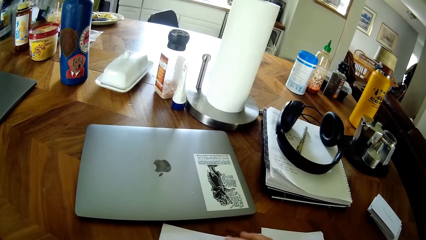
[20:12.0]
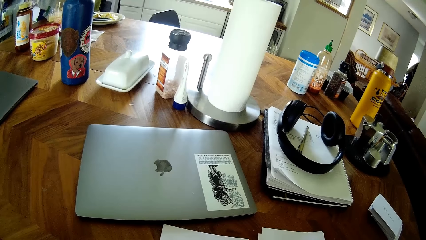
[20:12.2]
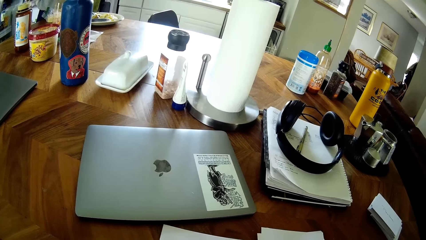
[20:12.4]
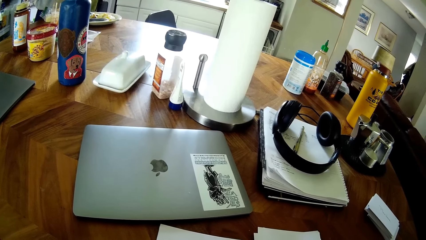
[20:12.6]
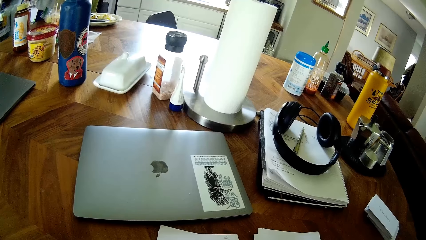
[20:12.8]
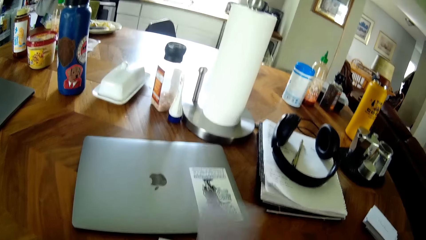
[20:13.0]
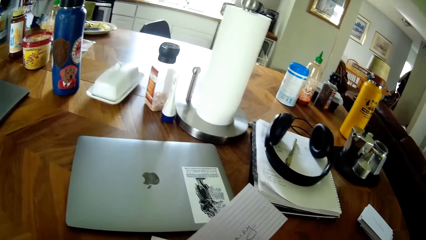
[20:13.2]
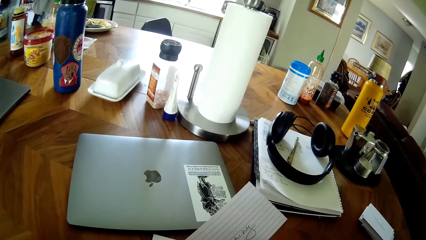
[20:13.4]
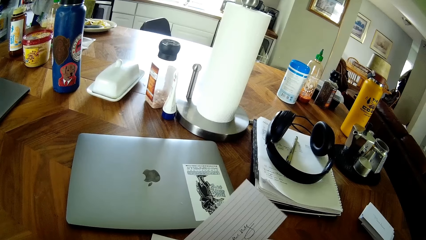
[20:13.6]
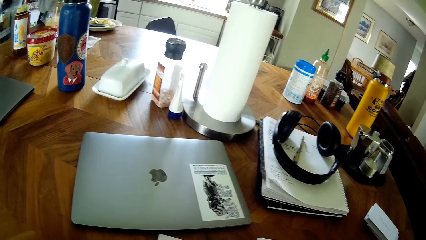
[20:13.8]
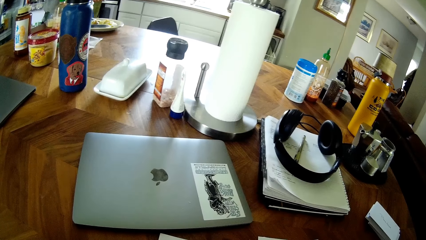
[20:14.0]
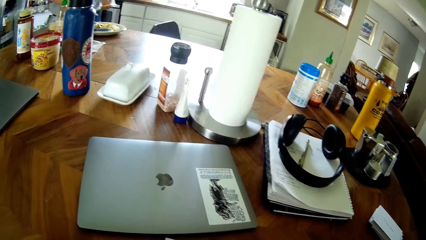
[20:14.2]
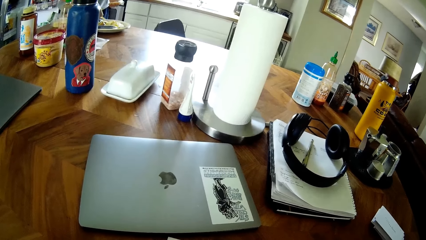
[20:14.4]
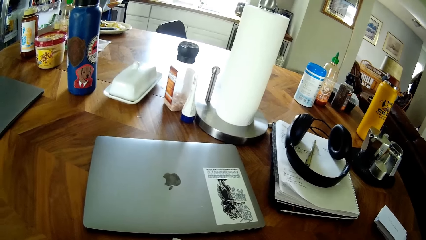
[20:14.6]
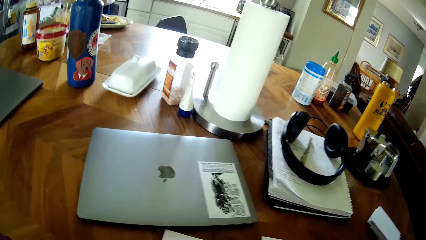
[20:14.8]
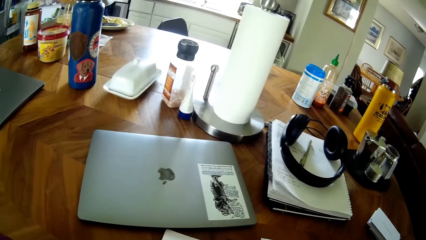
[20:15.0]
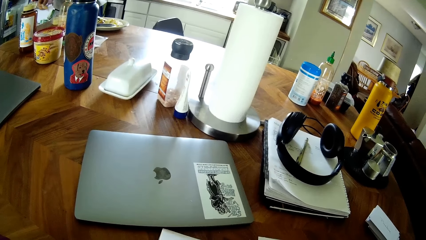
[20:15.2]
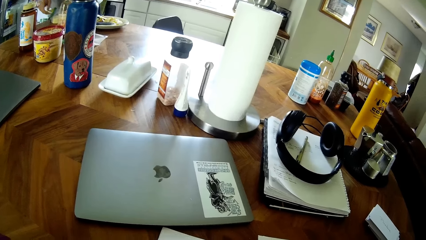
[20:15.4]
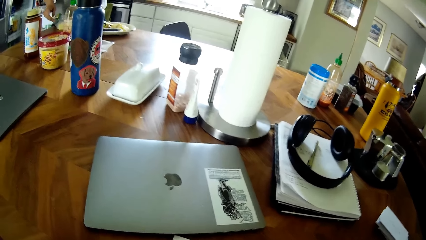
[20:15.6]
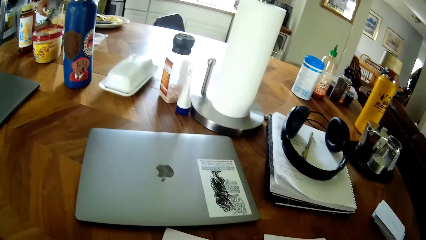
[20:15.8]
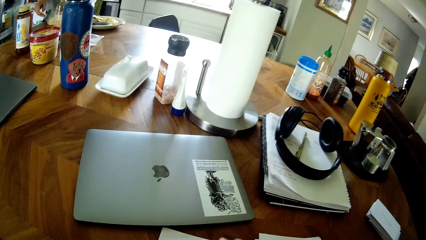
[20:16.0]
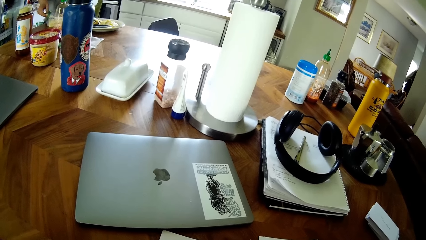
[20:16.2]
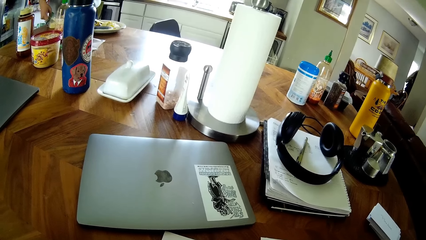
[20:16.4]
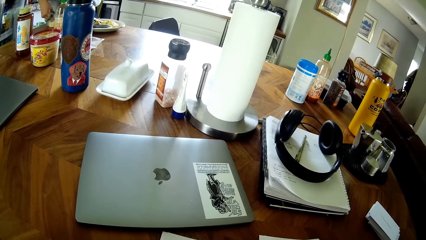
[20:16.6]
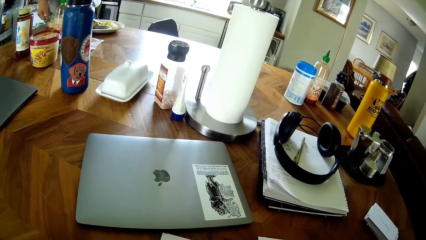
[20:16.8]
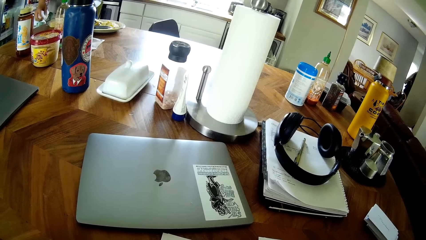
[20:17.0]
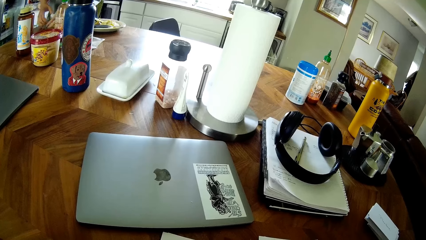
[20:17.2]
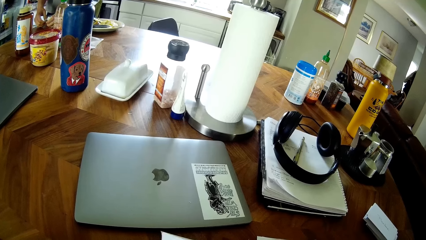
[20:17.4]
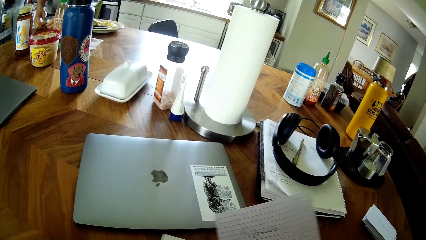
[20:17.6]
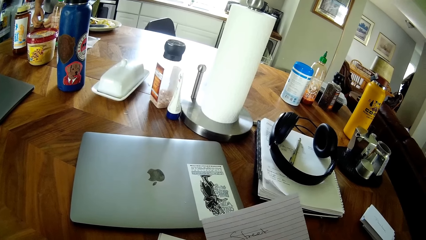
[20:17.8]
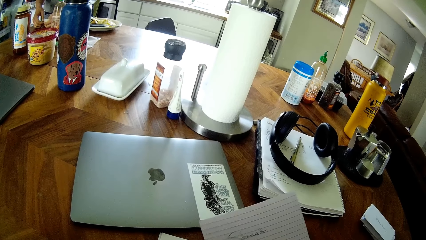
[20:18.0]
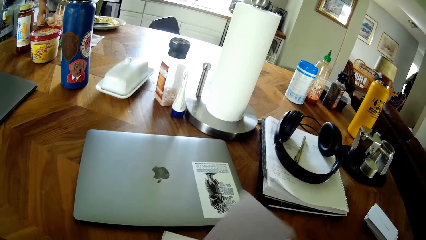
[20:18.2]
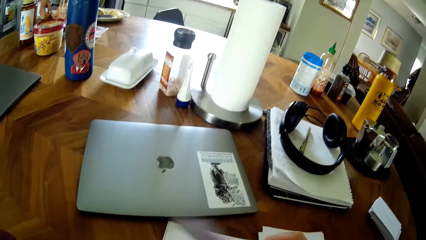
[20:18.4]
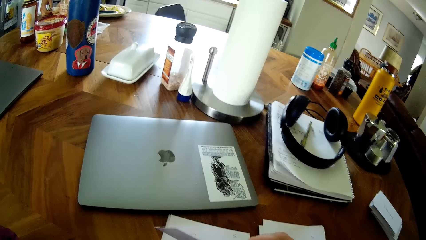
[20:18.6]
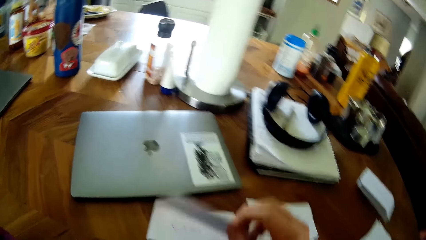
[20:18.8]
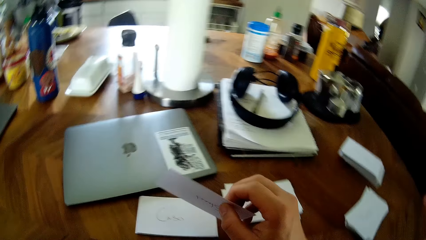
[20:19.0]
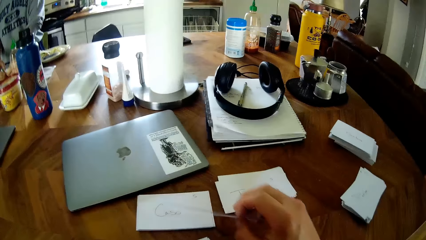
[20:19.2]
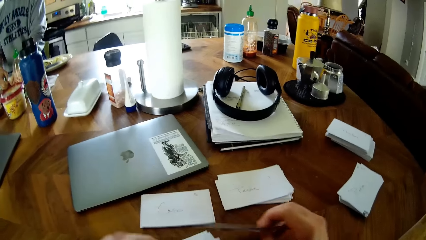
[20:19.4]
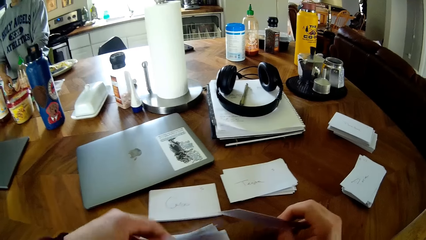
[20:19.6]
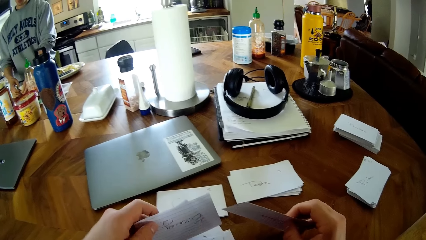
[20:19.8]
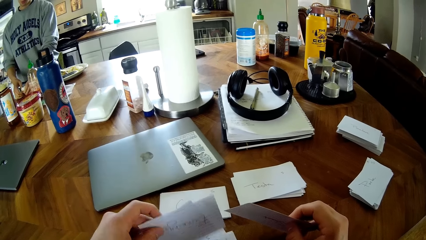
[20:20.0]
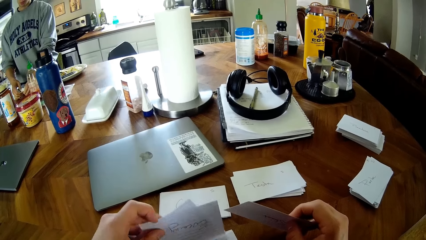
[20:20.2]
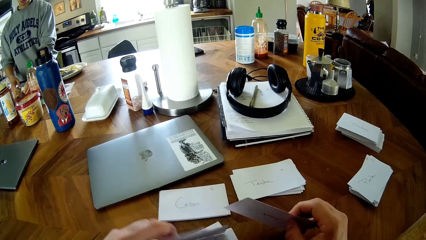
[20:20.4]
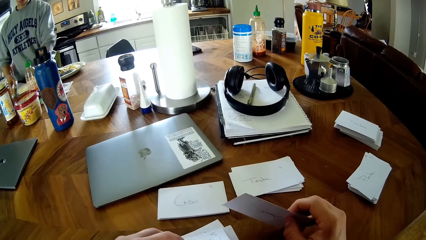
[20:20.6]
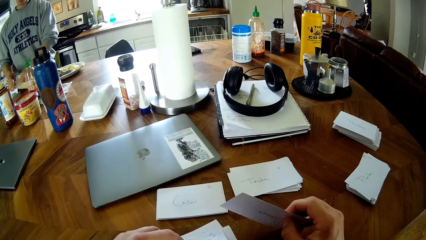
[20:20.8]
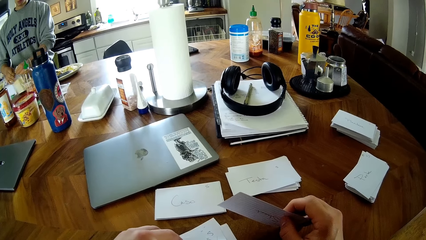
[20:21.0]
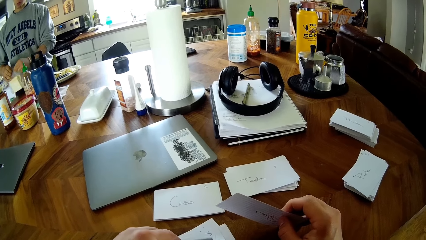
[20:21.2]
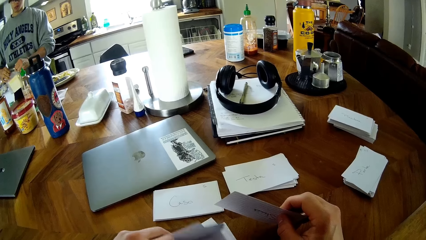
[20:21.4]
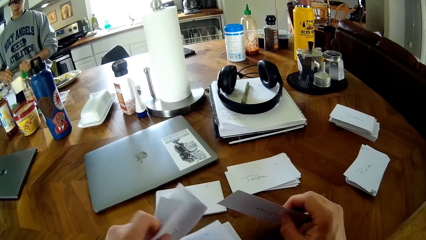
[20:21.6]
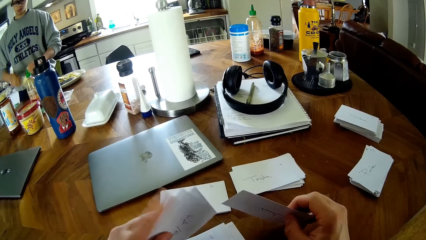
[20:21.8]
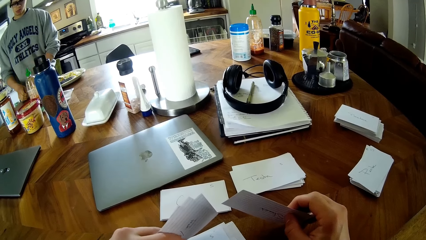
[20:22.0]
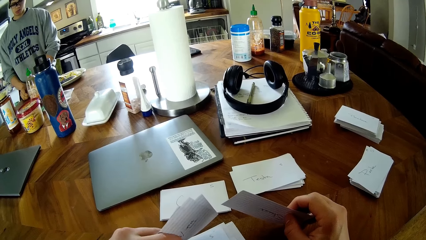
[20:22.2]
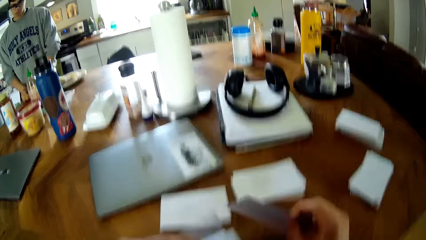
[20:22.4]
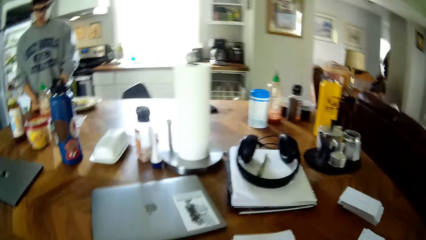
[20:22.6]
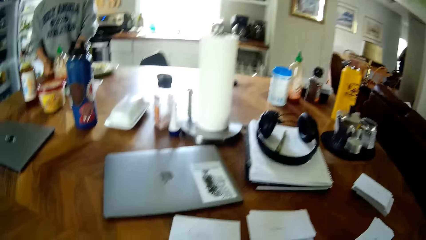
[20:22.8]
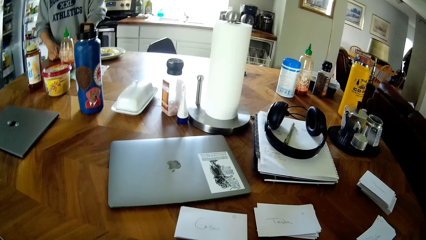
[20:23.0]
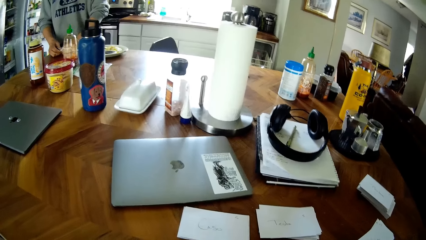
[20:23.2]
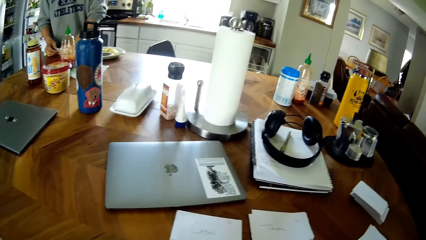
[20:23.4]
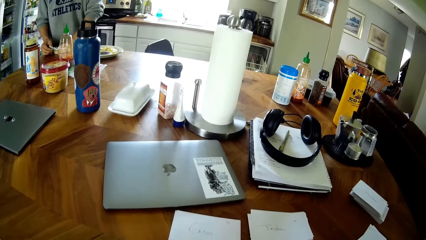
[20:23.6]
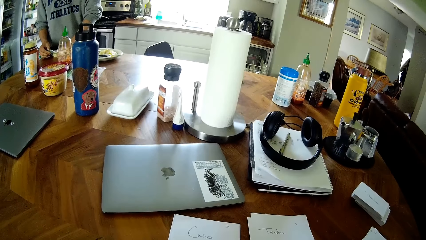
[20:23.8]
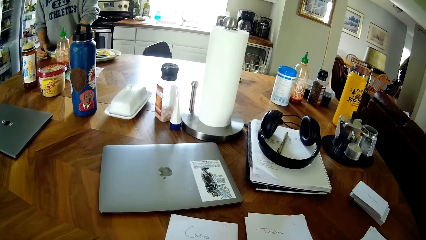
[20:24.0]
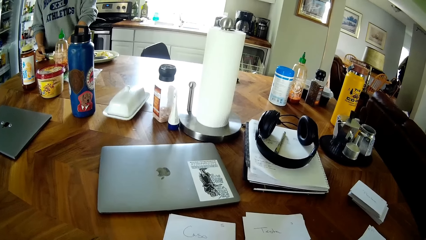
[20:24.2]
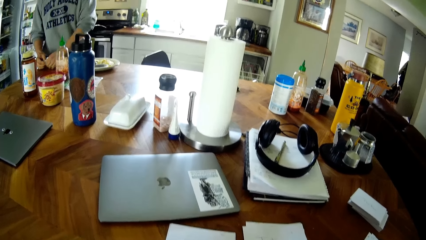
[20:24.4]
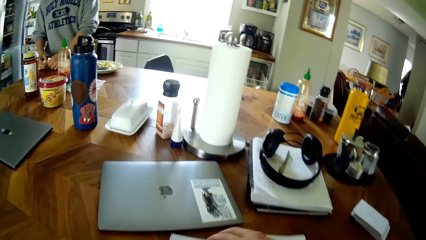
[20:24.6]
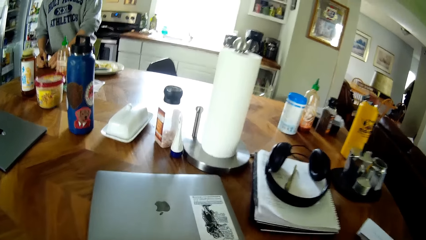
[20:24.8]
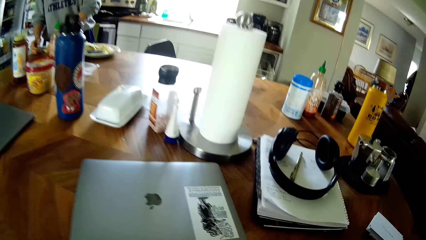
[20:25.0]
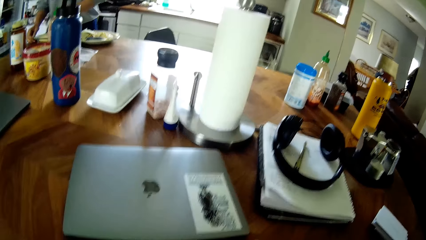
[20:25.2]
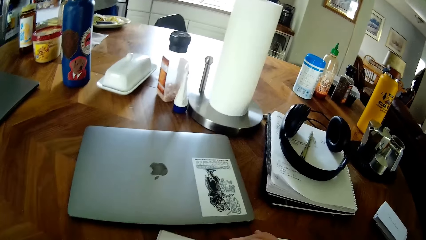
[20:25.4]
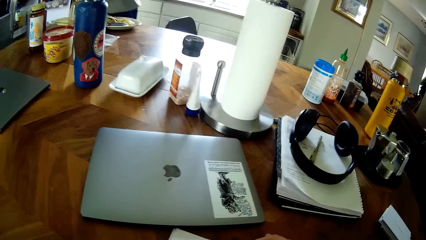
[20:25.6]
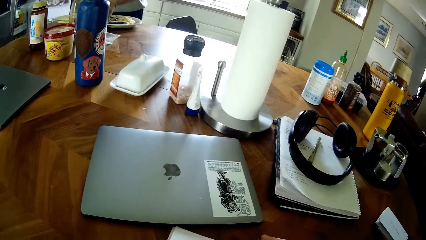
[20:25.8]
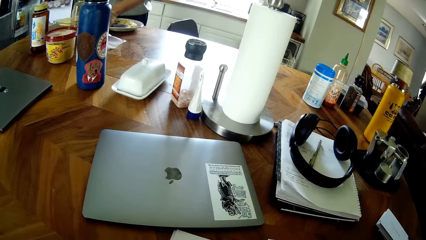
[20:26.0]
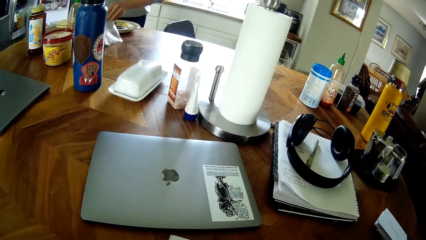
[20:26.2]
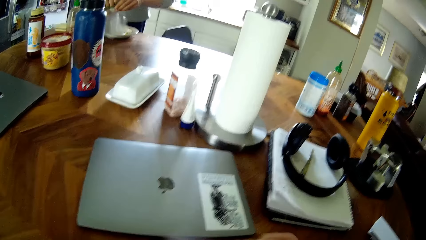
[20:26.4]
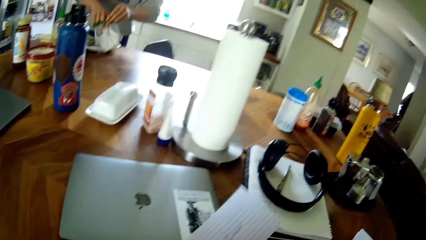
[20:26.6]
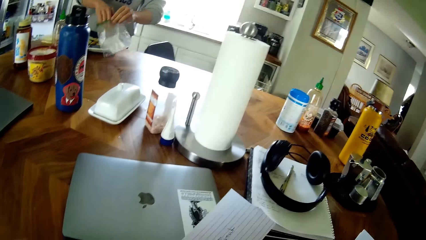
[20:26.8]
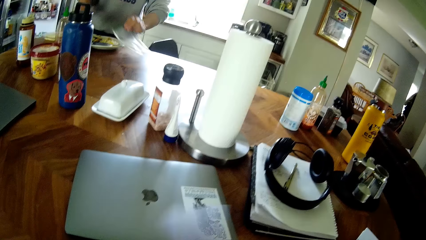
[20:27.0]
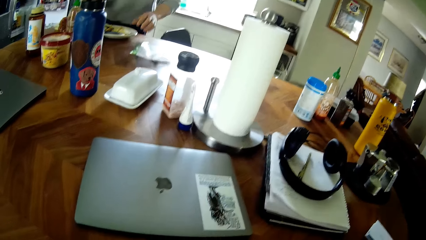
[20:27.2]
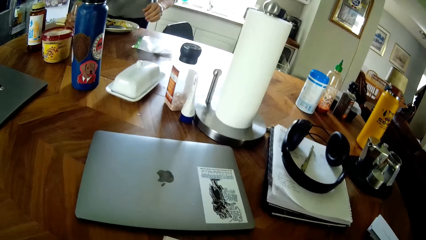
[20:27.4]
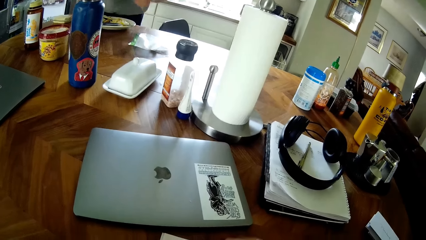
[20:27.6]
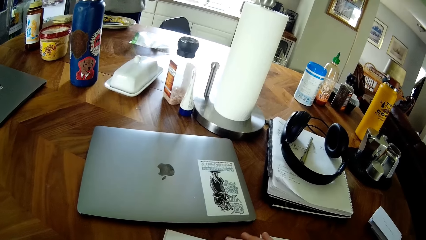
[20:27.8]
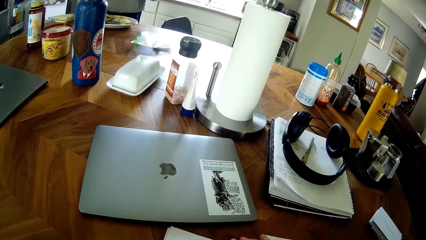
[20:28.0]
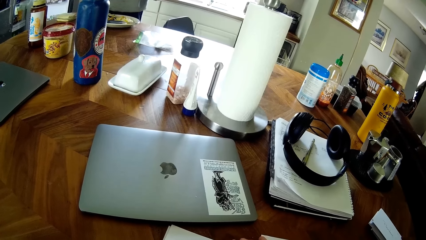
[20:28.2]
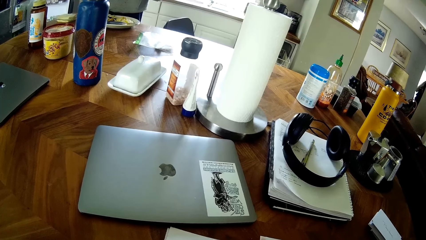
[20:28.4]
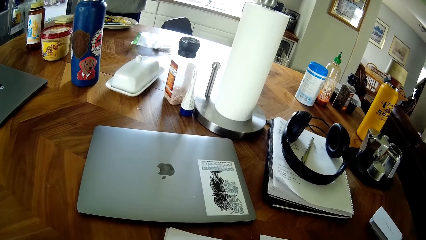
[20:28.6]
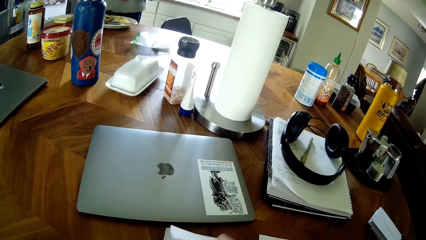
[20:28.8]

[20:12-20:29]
A man puts the piece of cheese on the plate with his right hand. The man returns the piece of cheese into the pack of bread sandwich with his right hand. The man seals the pack of bread sandwich with both hands. The man lifts up the seal bag from the table with his left hand. The man drops a dirt into the seal bag with his right hand. The man drops the seal bag on the table with his left hand. The man picks up the bottle of ketchup from the table with his right hand.
